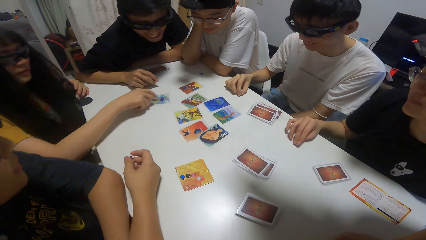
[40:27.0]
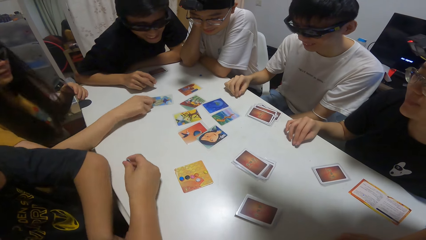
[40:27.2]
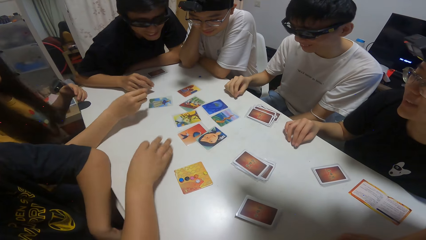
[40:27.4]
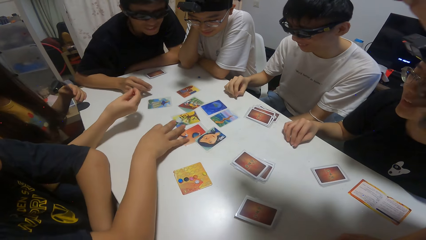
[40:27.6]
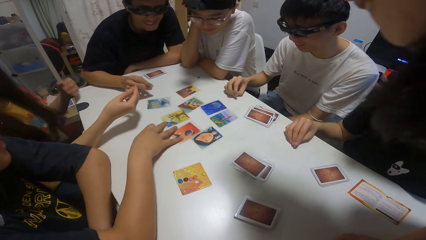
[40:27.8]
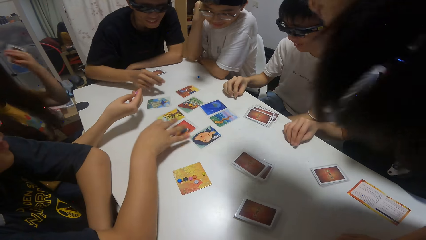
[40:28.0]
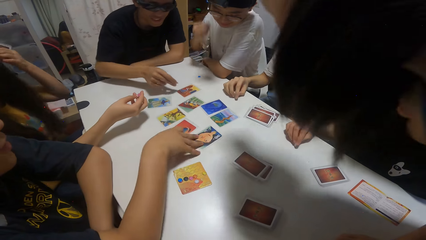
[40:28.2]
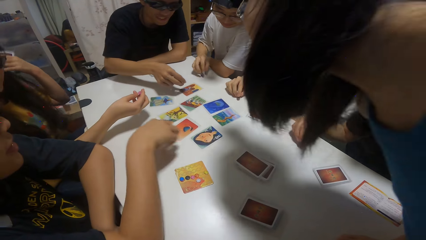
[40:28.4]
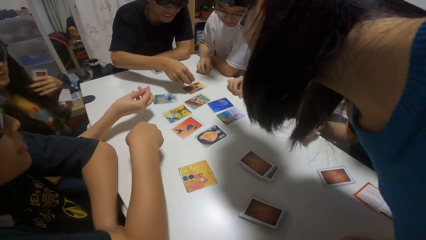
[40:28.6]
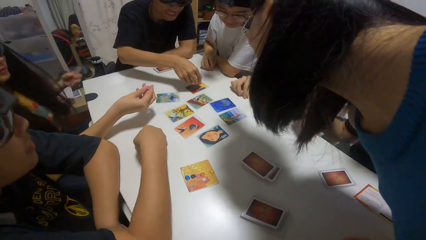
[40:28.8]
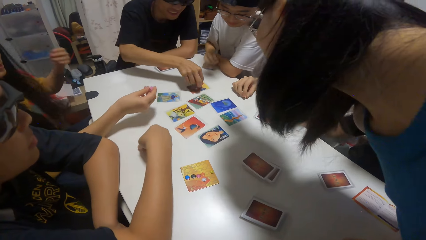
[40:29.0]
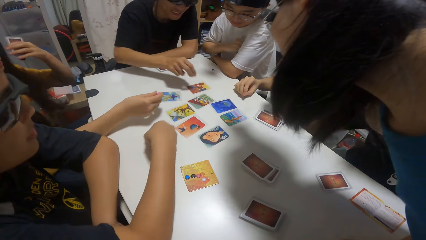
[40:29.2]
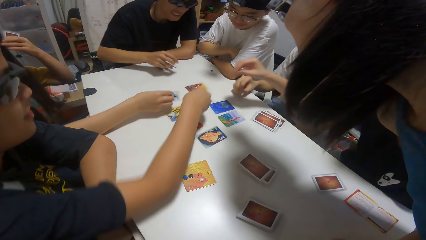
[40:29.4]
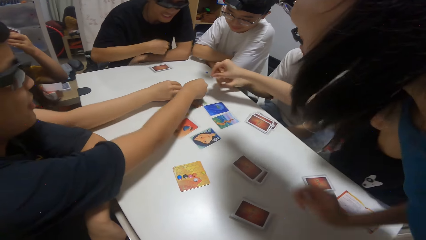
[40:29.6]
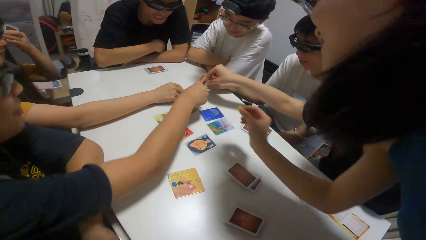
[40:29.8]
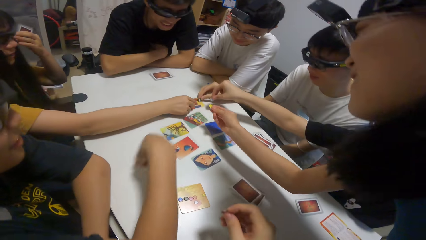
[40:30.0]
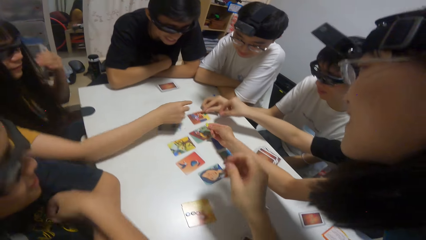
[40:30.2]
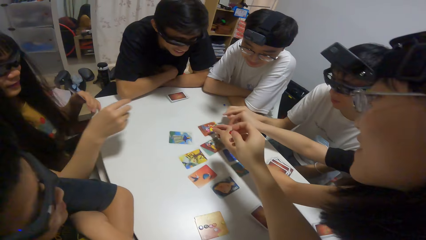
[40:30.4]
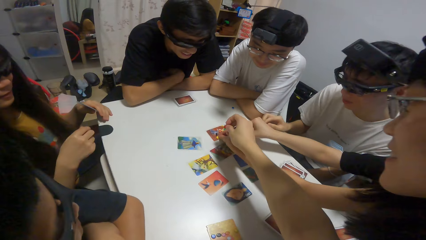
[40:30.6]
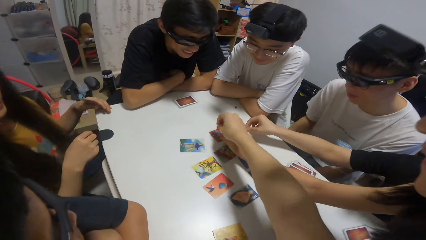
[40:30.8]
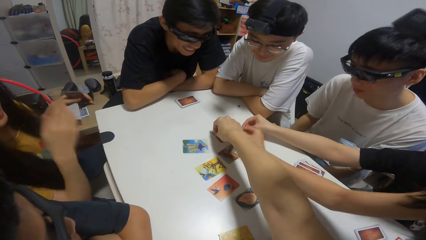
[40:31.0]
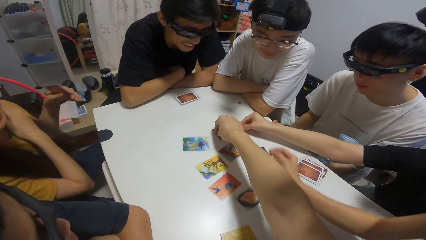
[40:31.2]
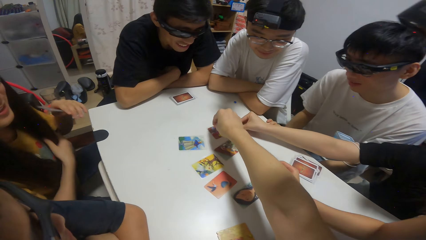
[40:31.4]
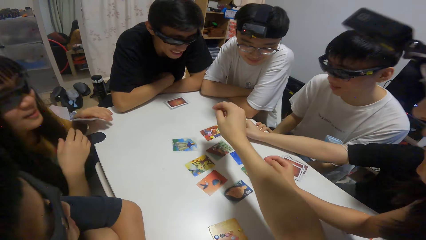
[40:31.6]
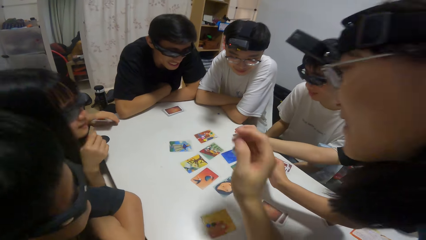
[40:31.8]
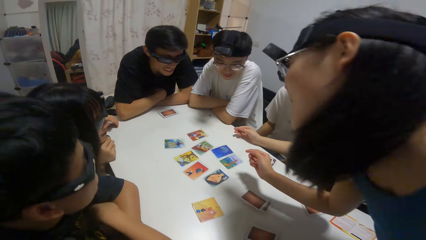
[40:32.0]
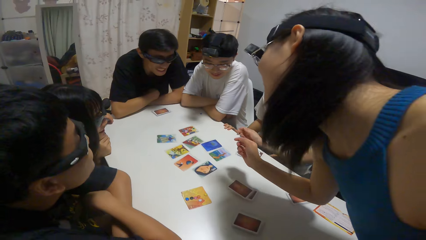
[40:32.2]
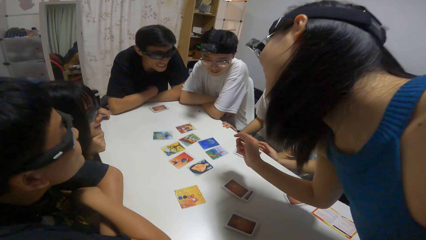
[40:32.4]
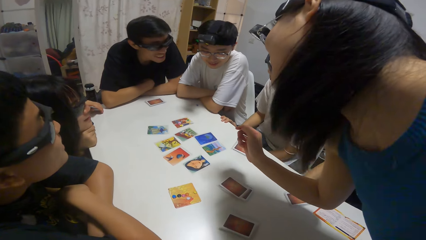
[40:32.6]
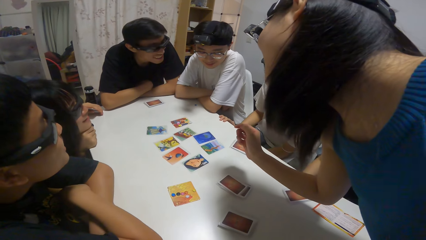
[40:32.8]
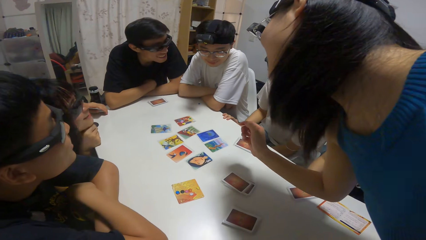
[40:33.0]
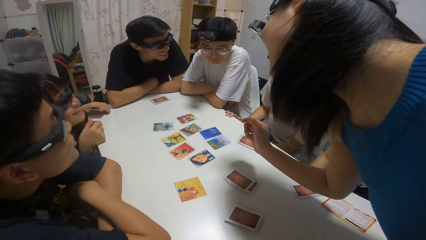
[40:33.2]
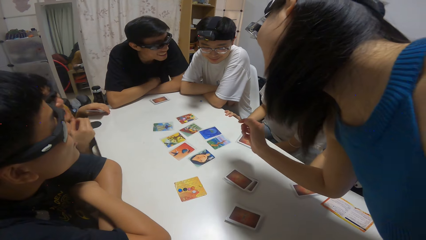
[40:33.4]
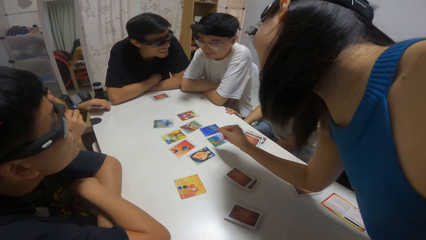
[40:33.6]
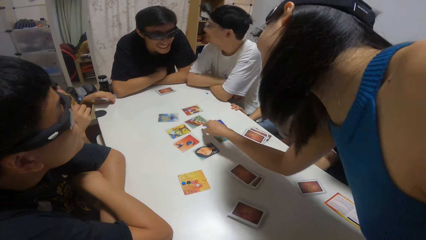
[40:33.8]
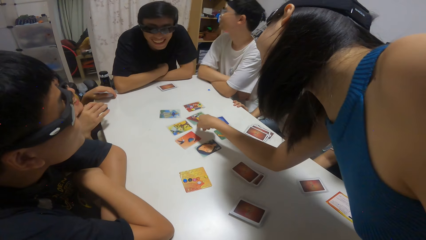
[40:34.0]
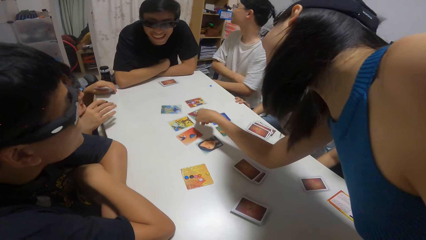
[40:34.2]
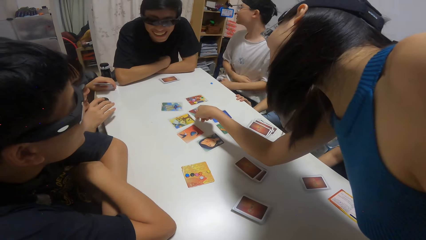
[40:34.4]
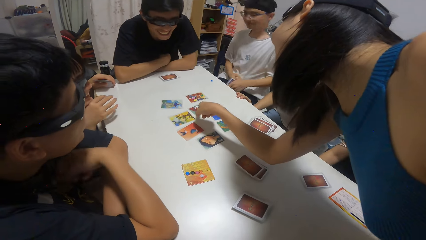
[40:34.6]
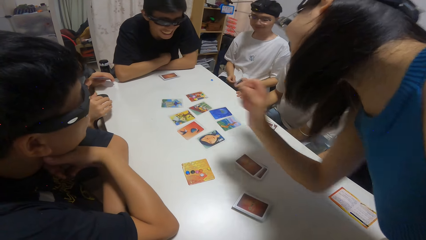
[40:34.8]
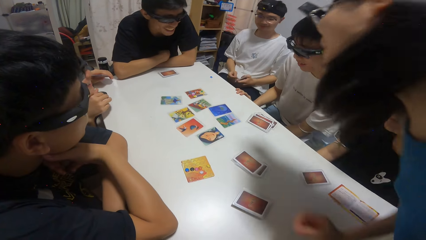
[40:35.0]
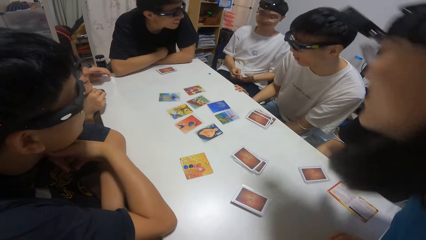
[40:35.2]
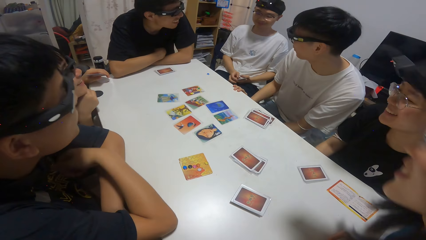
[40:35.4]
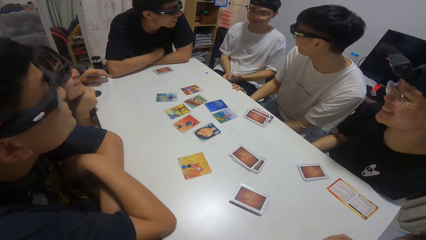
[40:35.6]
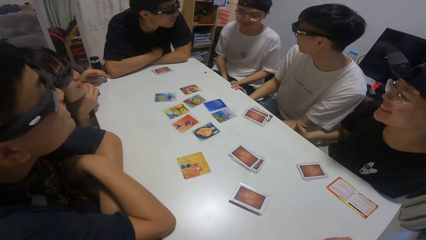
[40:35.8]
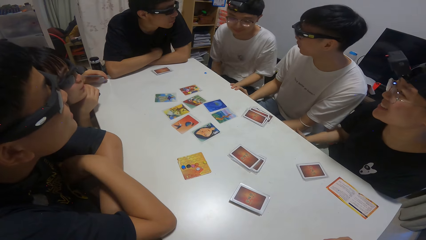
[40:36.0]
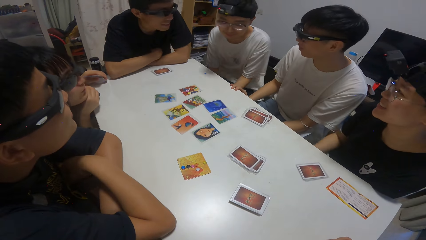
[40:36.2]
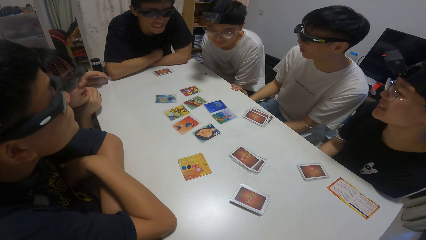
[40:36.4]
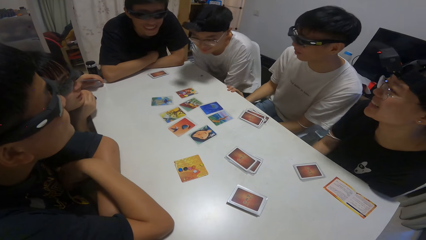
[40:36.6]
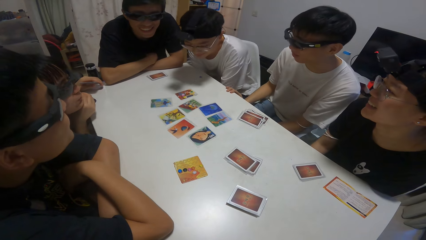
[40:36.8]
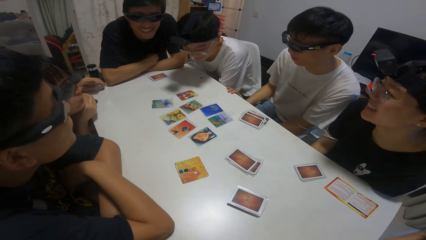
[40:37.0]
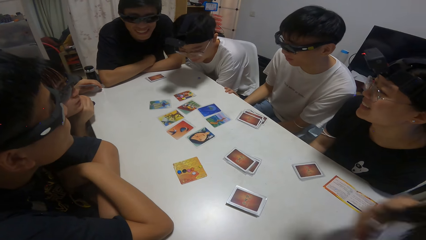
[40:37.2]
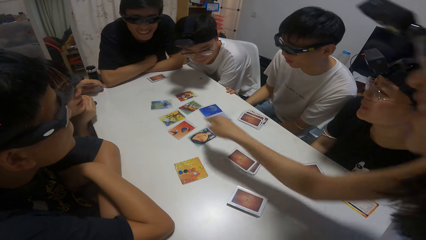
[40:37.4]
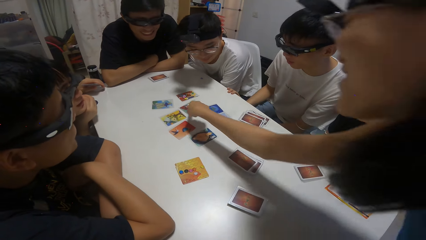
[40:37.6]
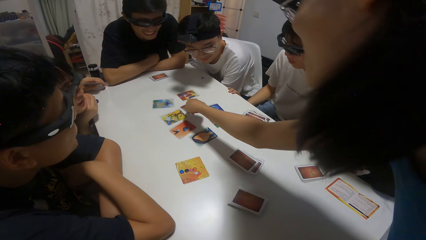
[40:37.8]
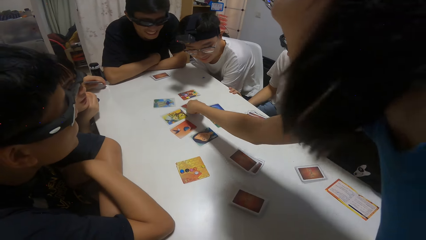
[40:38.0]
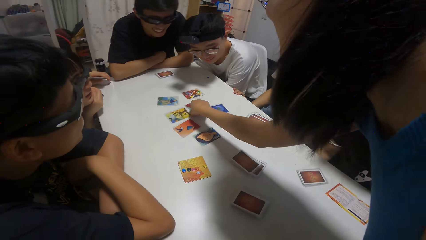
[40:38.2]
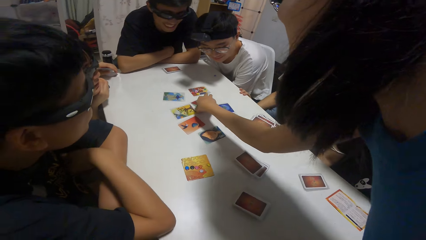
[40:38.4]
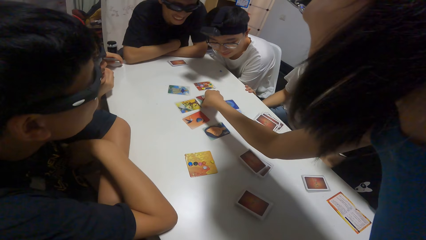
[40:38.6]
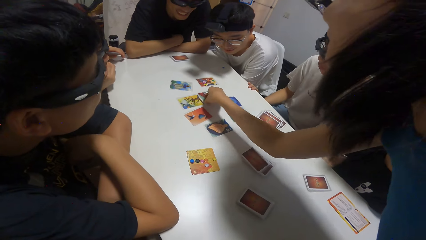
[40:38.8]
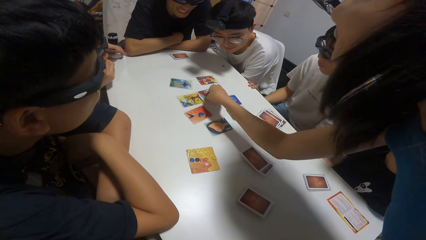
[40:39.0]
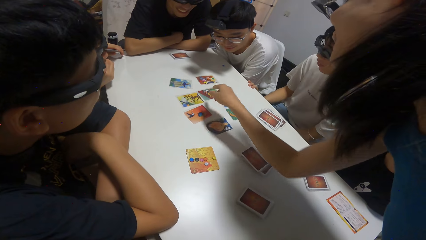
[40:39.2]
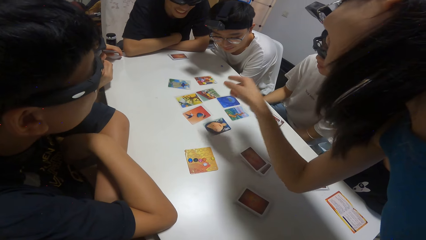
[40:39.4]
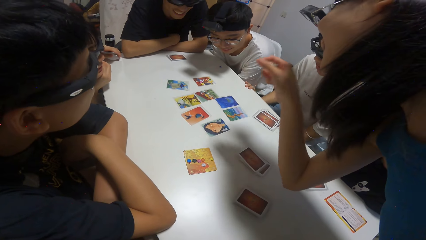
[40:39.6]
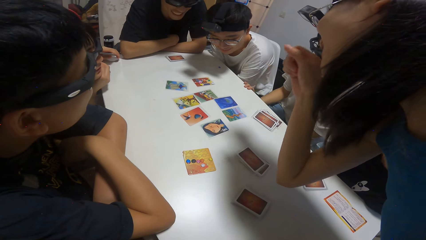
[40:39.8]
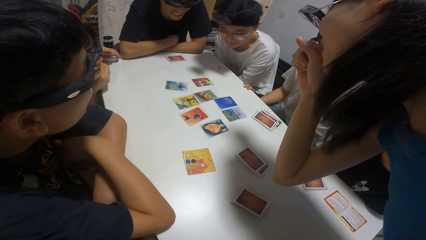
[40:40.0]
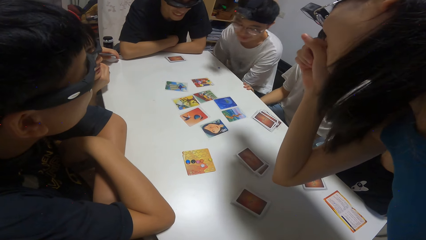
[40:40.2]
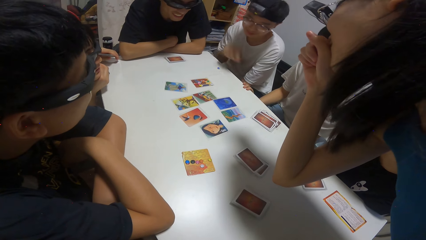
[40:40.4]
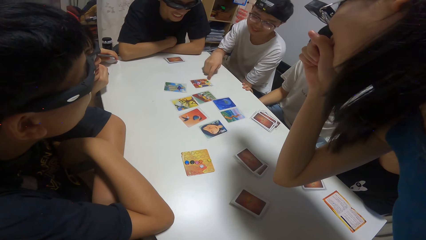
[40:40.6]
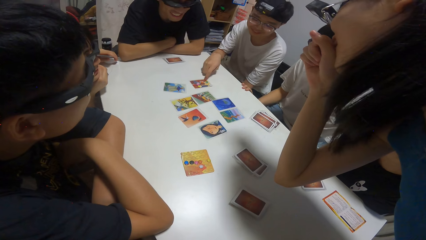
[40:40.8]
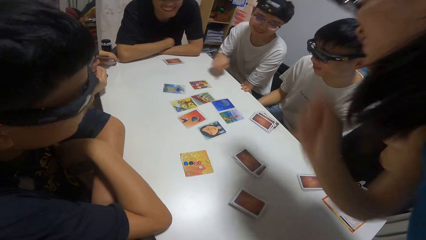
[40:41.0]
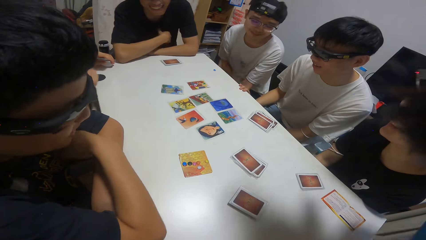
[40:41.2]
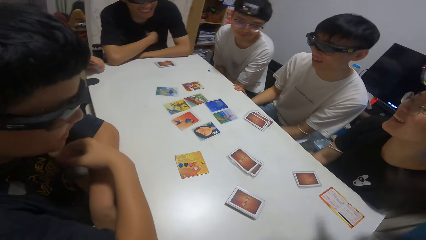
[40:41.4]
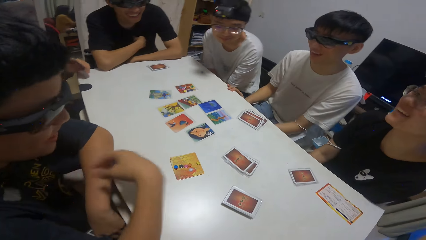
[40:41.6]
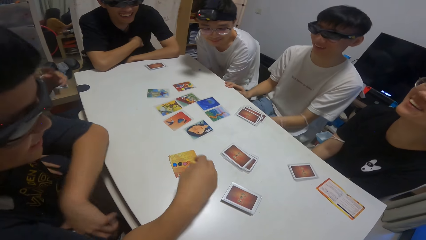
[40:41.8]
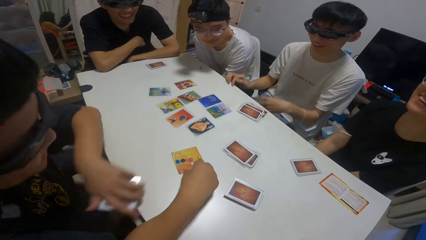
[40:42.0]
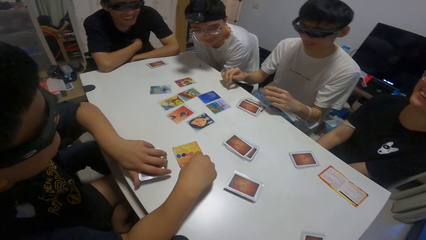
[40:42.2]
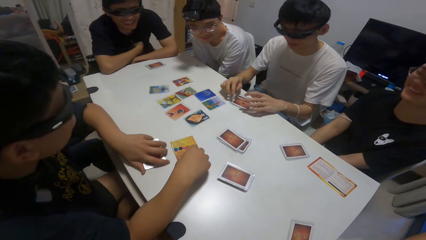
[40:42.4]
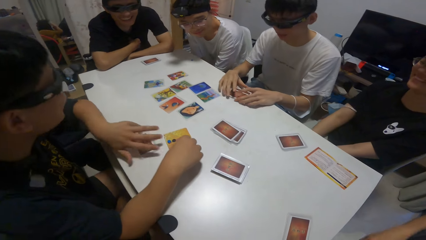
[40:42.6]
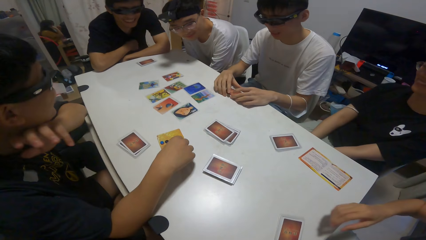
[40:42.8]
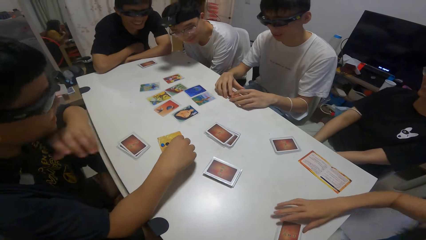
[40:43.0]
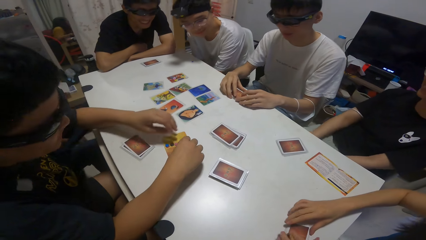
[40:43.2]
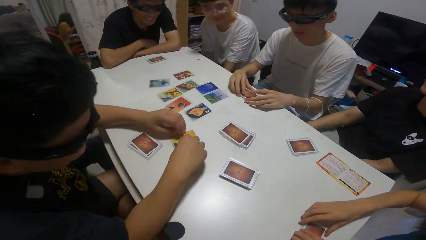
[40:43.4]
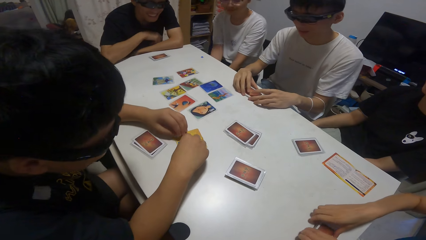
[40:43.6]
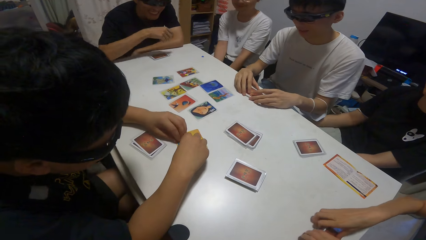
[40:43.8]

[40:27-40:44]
A boy touches some cards on the table with his right hand. Another boy drops a paper on the card on the table. A third boy drops a paper on the card on the table. A girl drops a paper on the card on the table. Another girl drops a paper on the card on the table. The camera wearer drops a paper on the card on the table. A third girl drops a paper on the card on the table. The second girl points towards a card on the table.
